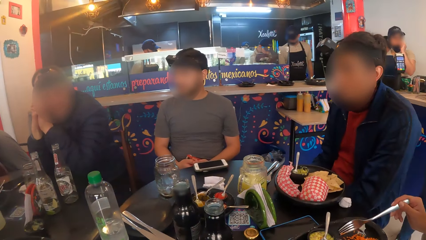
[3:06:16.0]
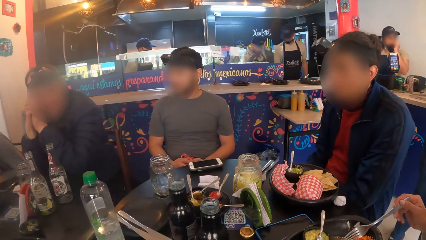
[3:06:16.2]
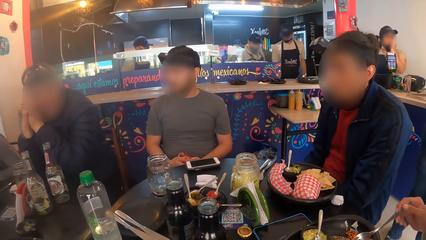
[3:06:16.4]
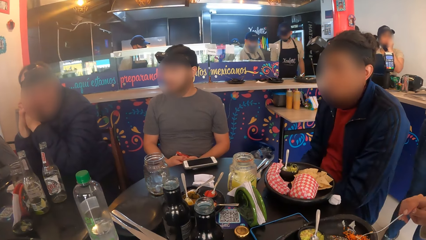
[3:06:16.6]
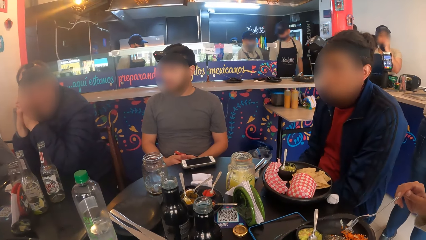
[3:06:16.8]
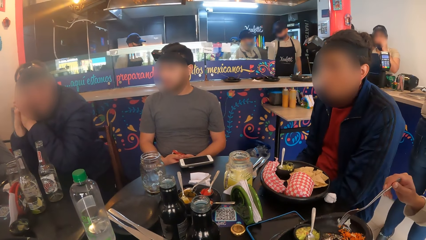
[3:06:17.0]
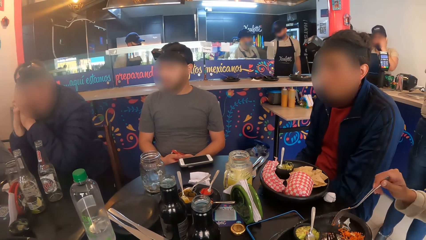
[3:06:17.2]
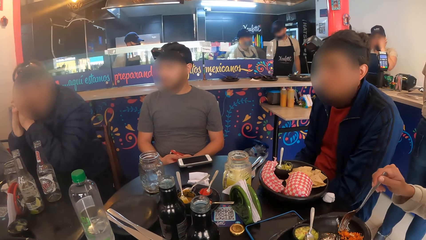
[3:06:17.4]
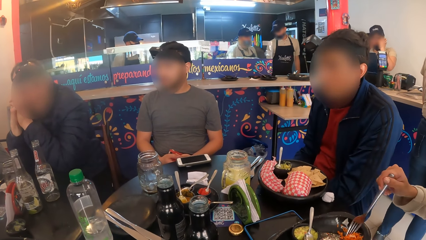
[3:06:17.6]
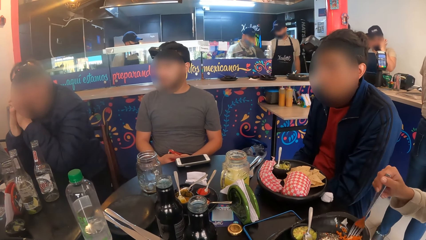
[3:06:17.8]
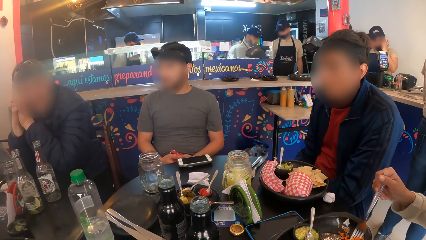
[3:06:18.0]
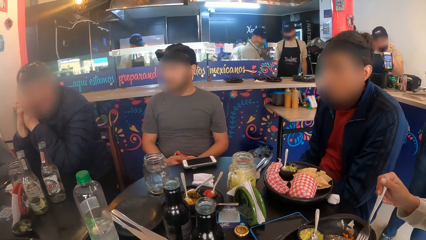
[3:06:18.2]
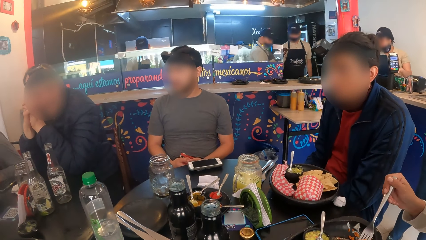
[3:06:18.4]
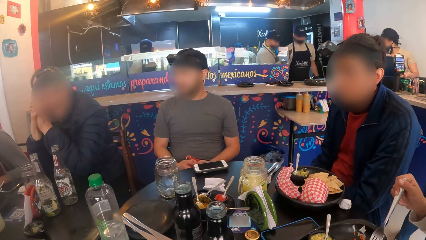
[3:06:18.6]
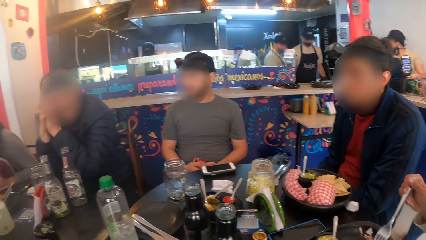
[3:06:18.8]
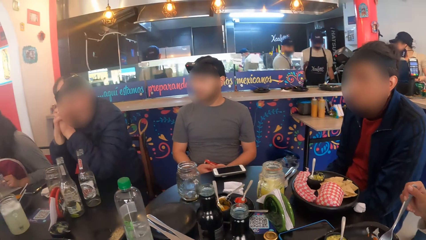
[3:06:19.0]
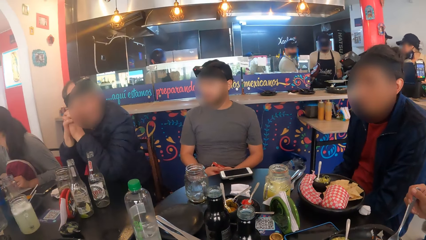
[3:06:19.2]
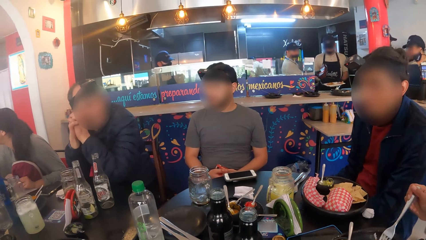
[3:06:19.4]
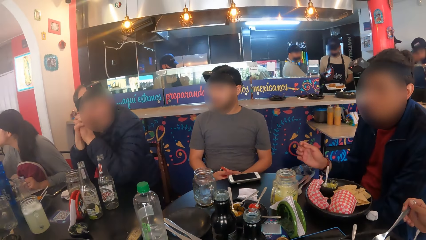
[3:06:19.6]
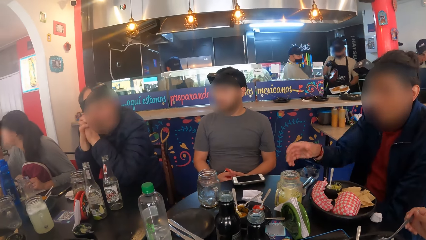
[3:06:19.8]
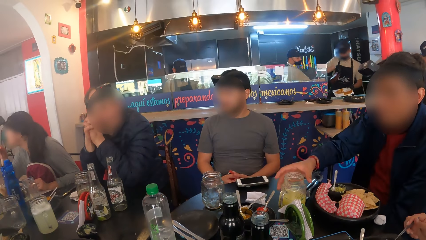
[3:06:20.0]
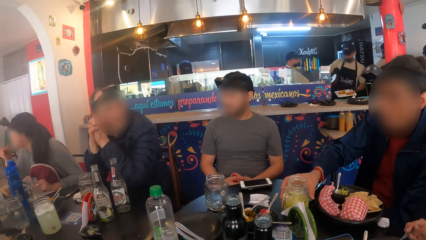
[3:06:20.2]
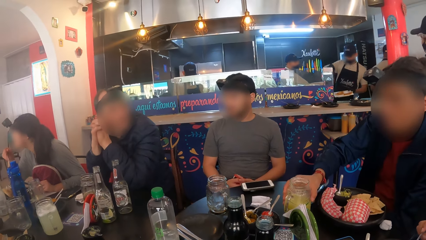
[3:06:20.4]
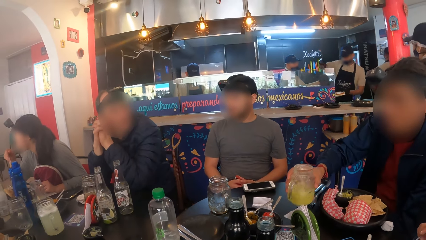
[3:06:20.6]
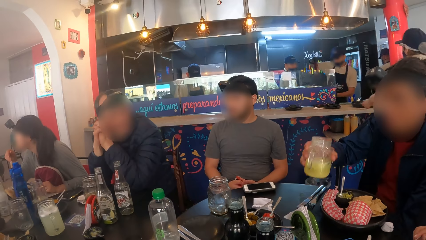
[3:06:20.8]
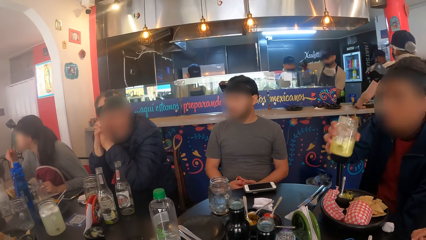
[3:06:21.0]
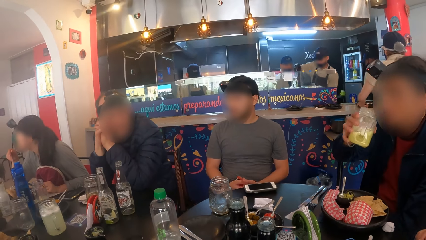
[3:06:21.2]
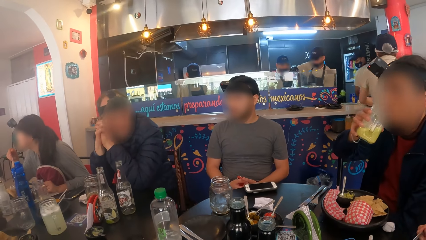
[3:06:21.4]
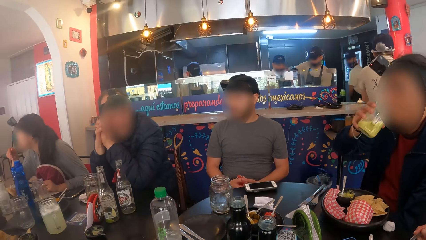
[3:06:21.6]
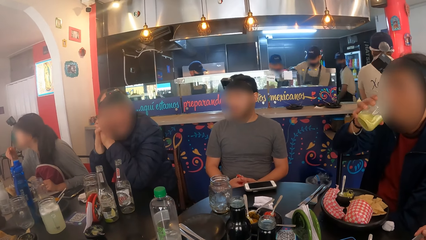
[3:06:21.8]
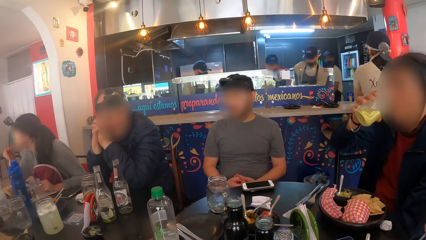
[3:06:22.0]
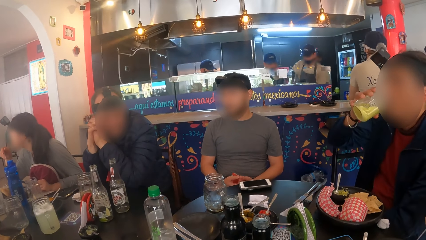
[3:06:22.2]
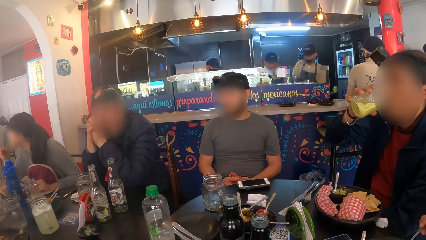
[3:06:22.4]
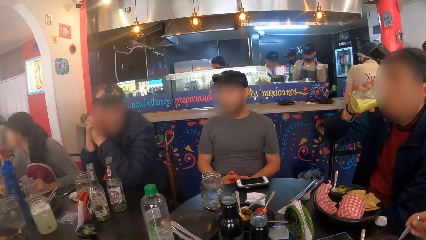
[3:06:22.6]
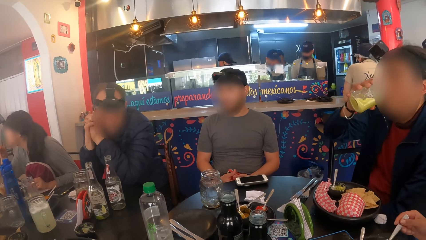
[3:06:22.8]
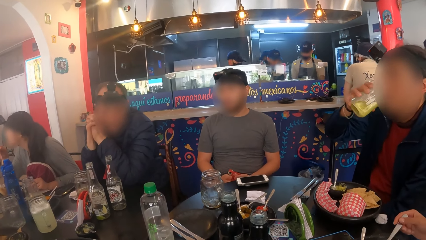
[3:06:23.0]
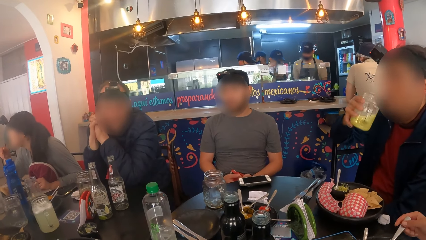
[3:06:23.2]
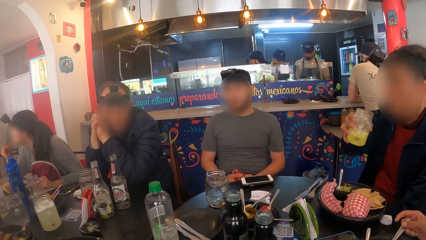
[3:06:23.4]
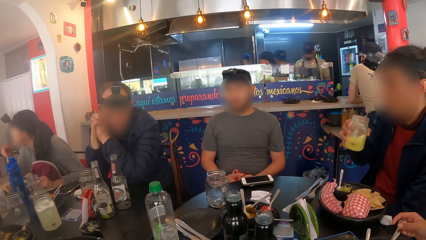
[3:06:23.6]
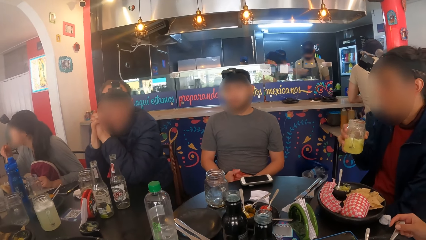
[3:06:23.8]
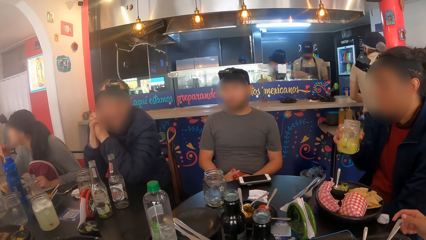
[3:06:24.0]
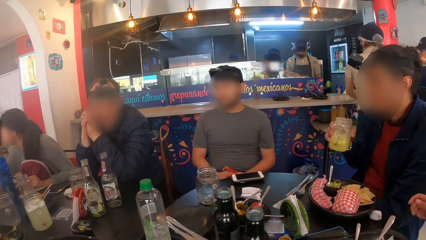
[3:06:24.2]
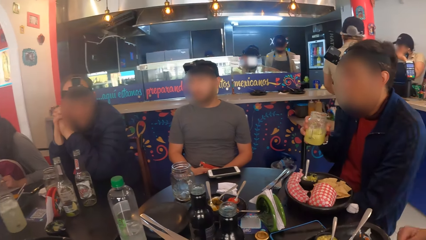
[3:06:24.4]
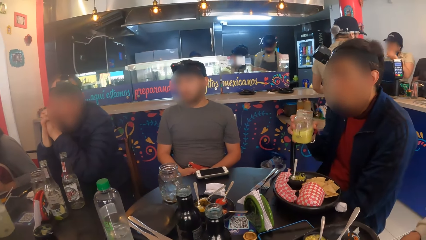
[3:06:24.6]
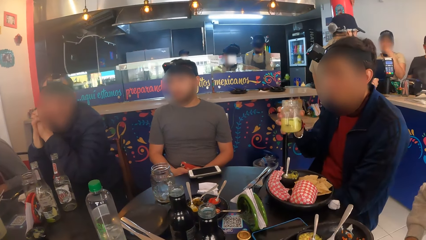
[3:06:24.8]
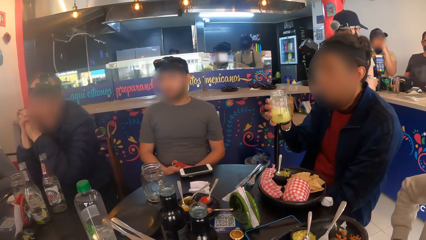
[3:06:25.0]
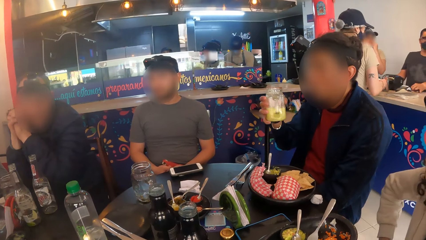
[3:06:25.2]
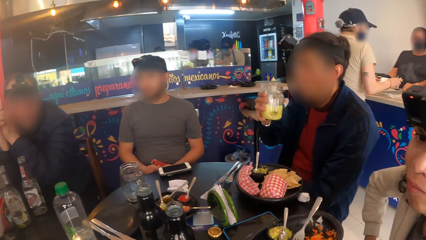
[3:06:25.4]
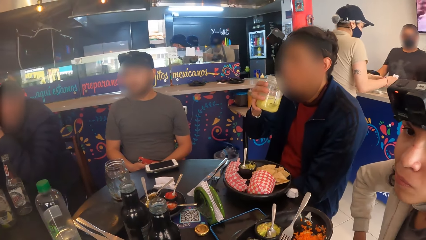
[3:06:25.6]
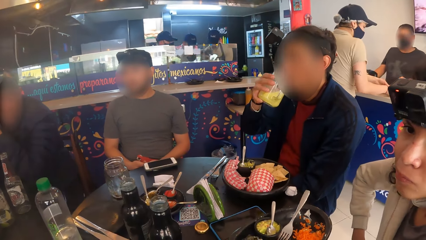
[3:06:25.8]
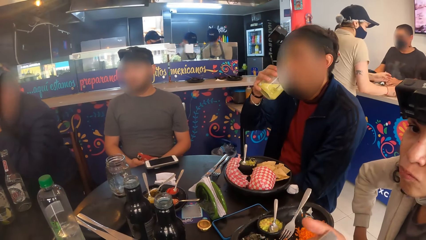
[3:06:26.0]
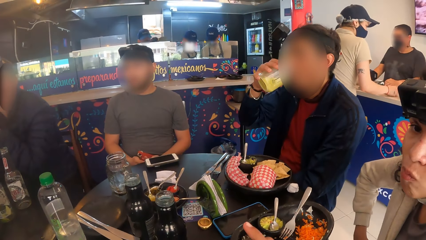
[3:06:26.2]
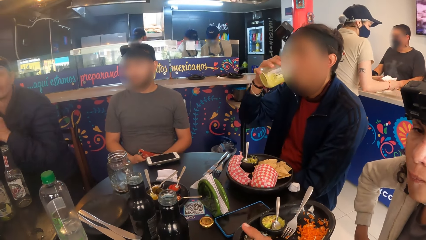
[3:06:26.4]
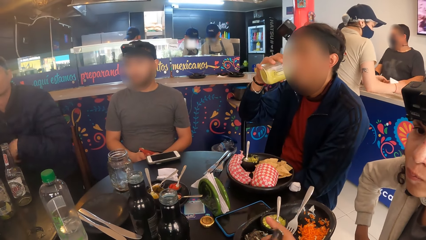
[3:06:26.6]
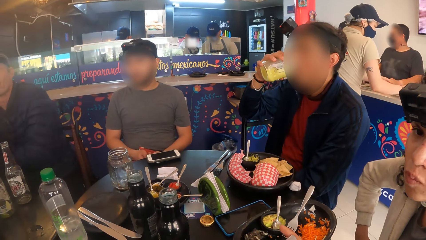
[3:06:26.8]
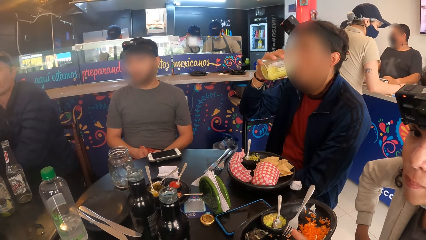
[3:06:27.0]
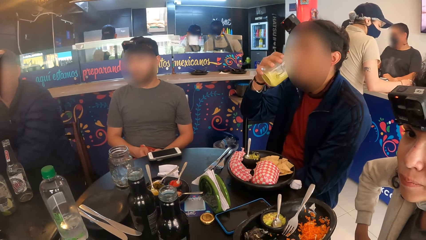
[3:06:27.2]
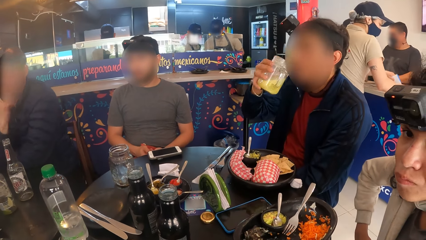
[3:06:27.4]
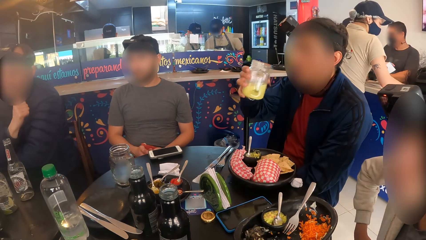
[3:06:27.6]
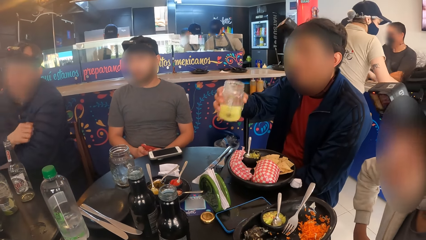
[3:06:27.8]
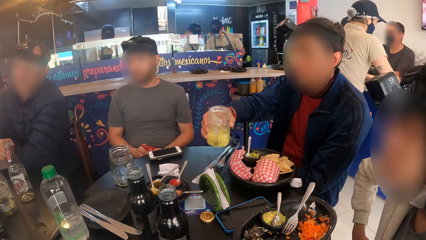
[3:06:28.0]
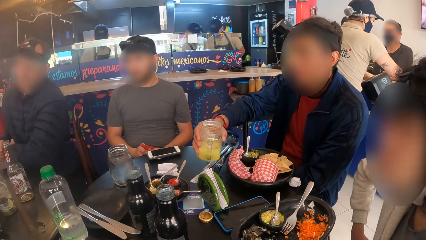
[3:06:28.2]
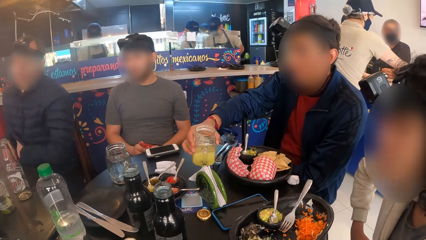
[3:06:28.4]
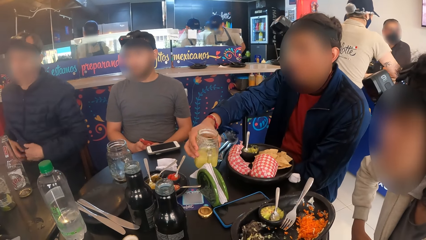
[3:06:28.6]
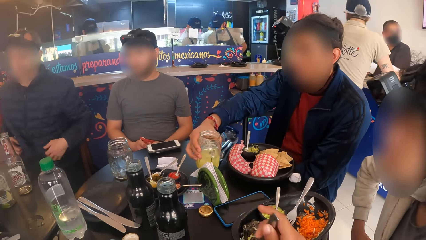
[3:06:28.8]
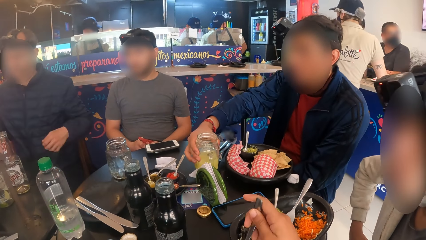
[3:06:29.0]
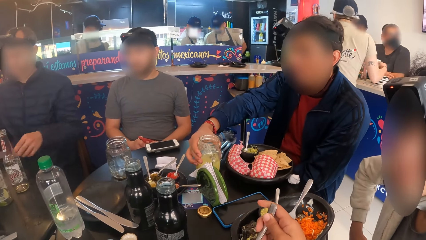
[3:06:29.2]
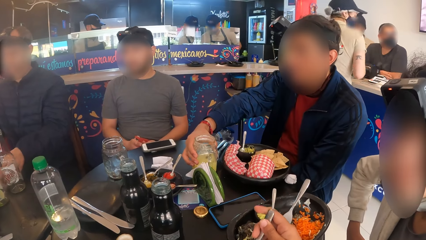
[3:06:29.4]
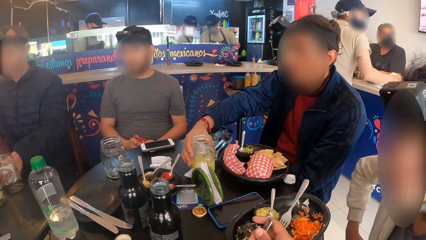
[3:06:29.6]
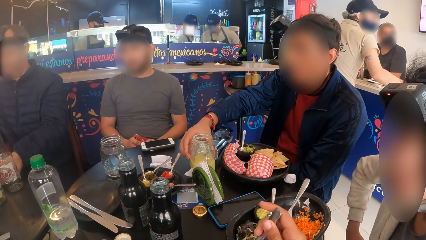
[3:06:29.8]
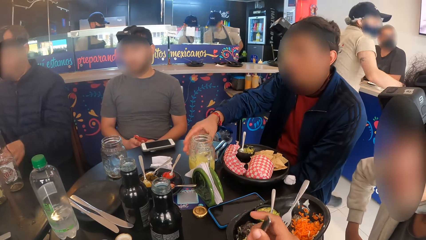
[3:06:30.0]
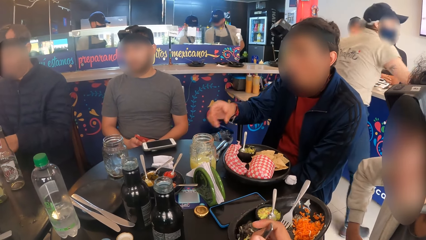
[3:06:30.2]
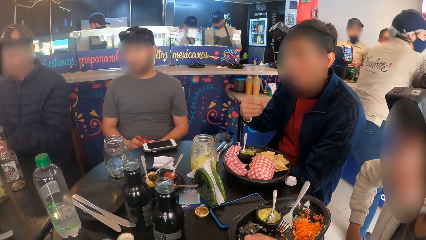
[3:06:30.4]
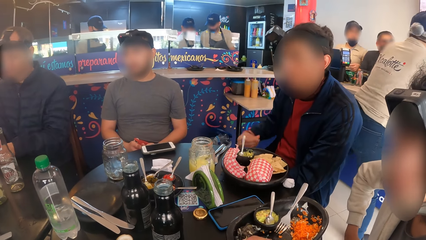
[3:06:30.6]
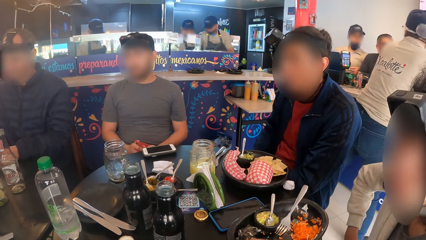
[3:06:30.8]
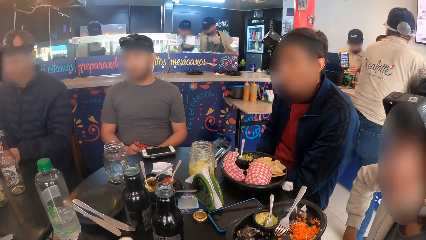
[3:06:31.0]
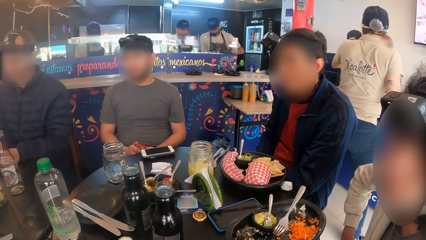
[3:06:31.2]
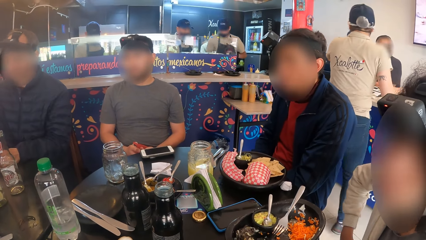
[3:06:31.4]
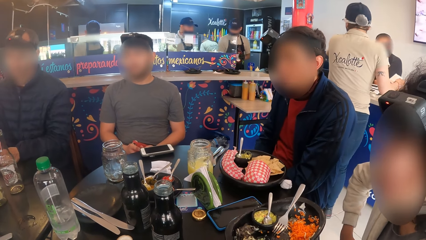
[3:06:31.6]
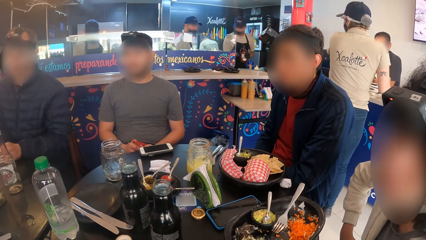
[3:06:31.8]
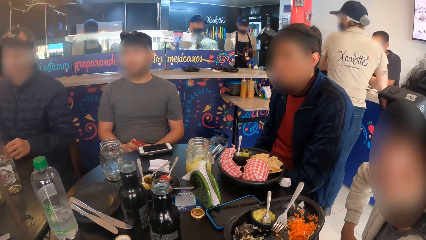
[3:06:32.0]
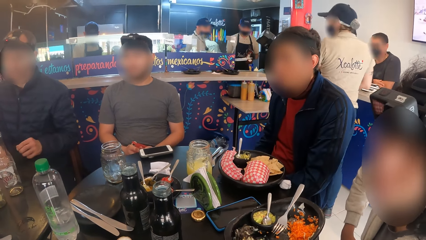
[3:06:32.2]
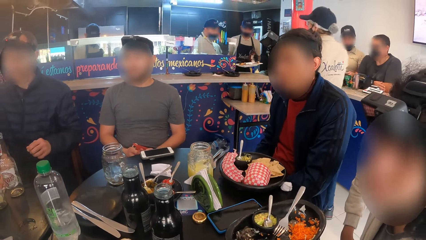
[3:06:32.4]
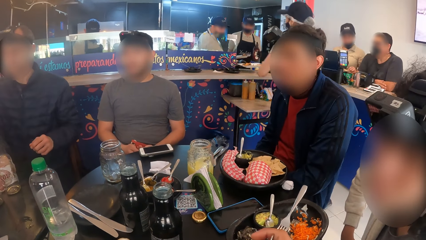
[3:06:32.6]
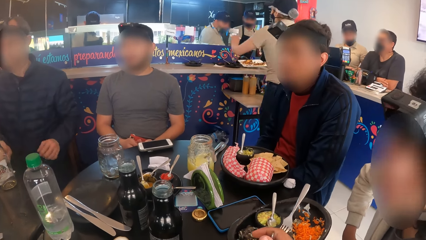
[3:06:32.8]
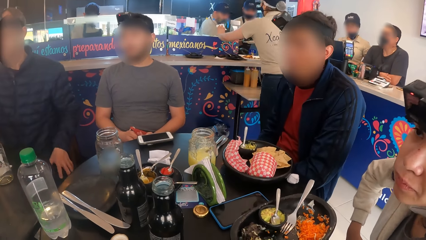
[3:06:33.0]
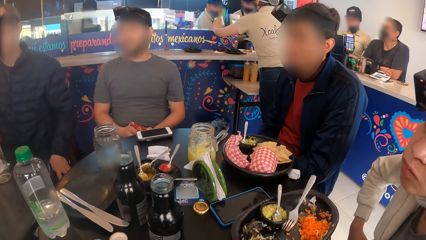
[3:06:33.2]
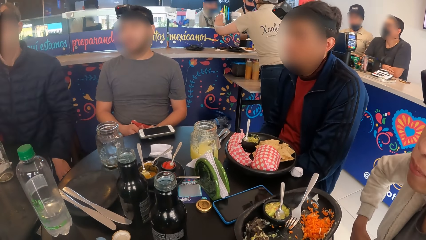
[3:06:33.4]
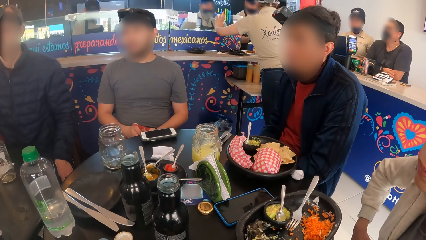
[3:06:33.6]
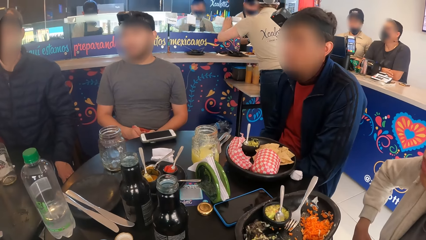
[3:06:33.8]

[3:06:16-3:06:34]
The camera wearer scoops food from the plate. A man picks up a glass cup from the table with his right hand. He drinks from the glass cup in his right hand. He shakes the drink. He drinks. He drops the glass cup on the table with his right hand.
